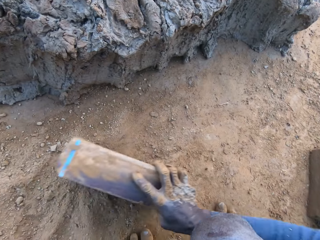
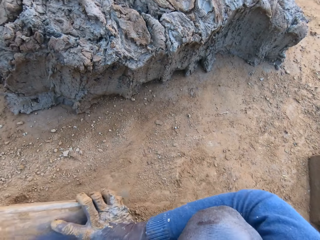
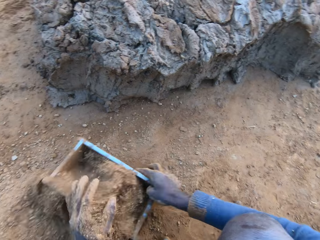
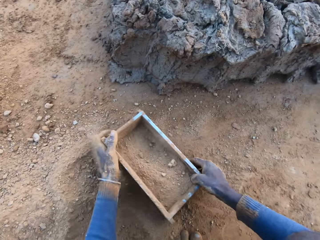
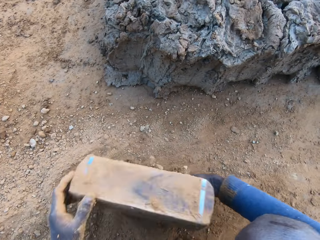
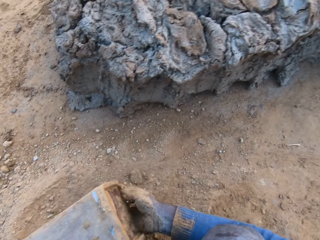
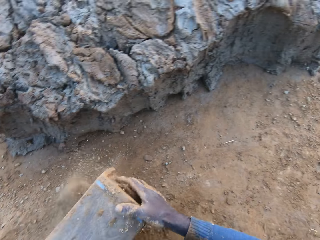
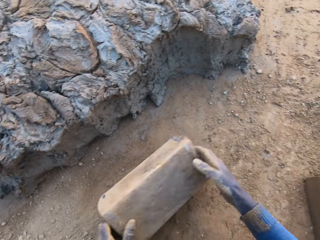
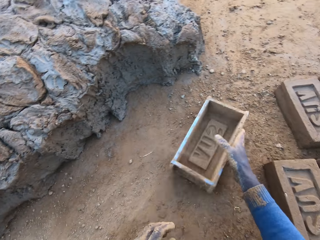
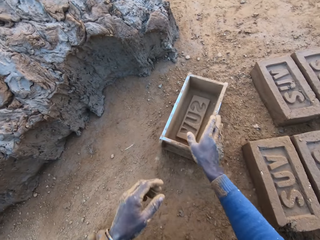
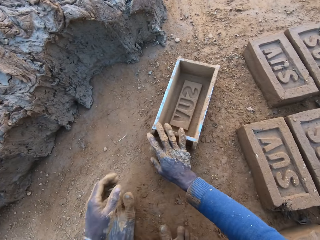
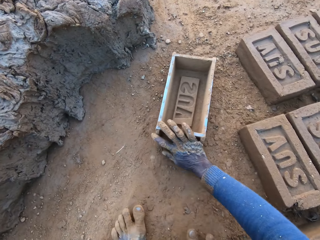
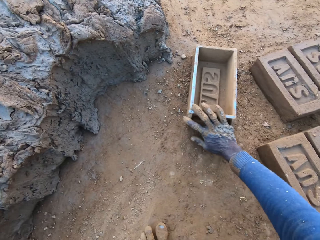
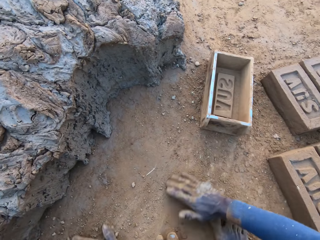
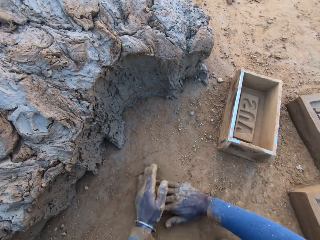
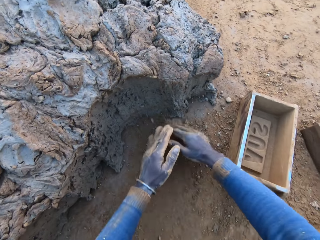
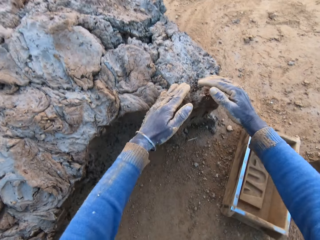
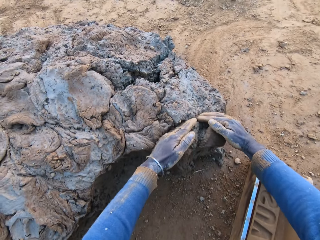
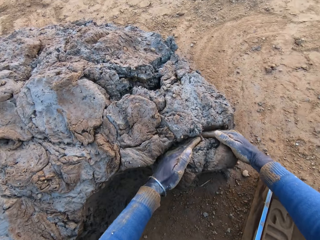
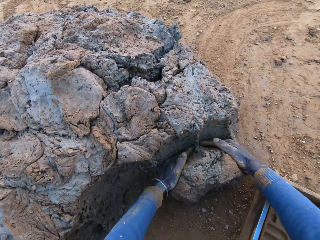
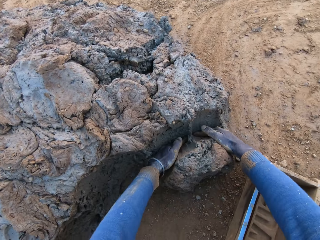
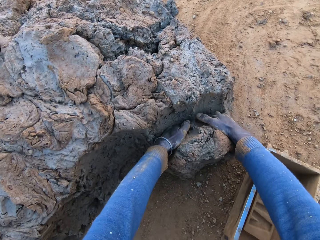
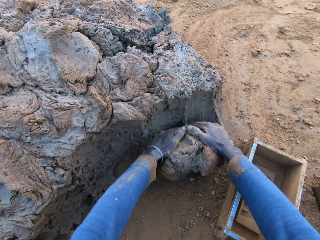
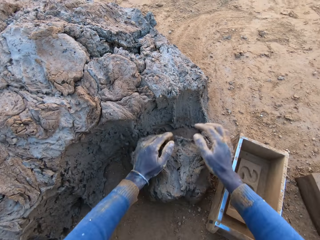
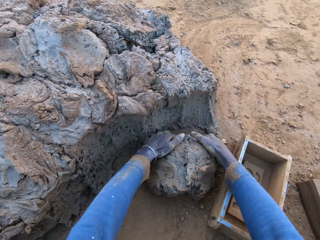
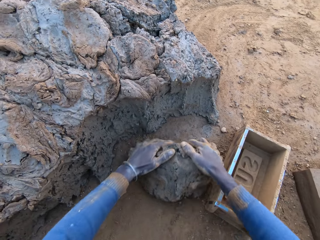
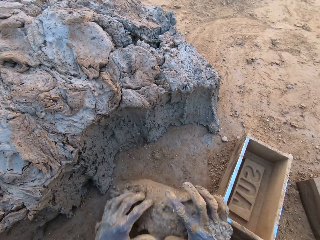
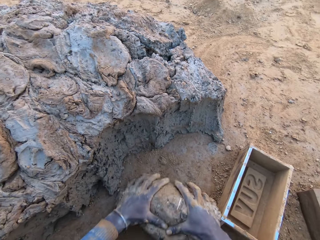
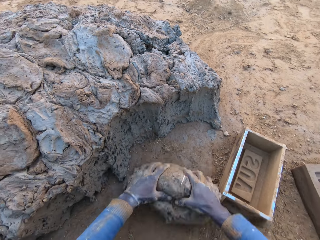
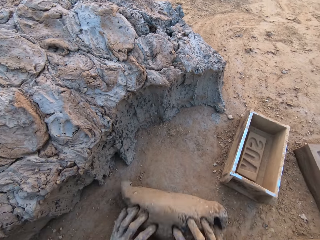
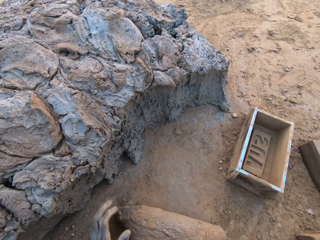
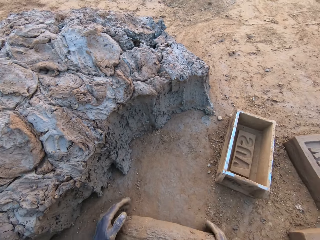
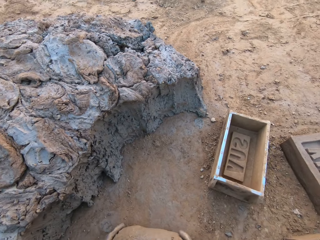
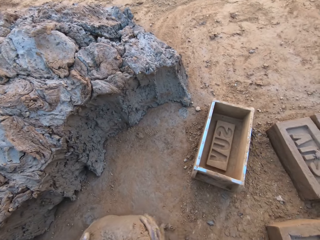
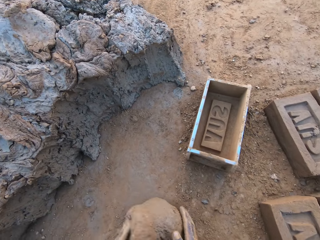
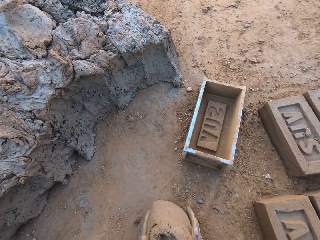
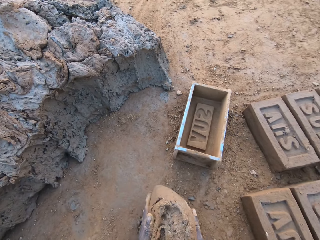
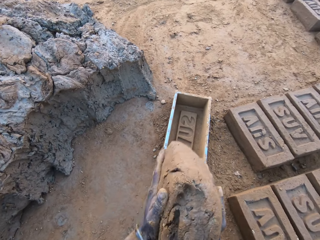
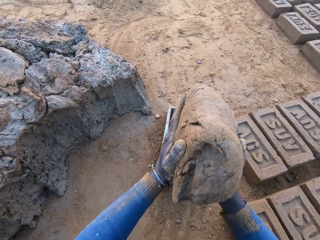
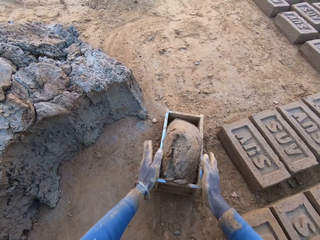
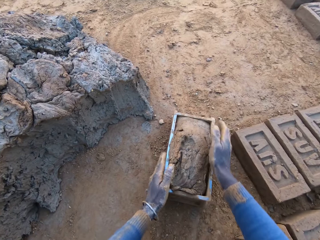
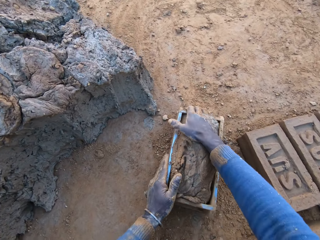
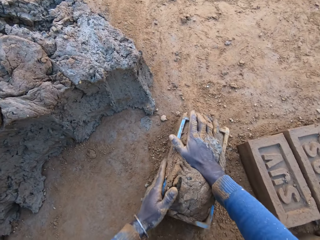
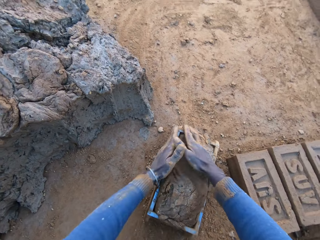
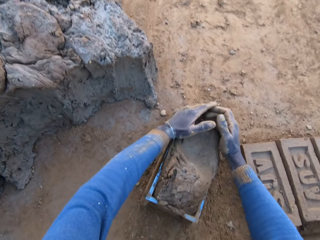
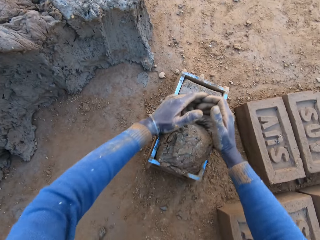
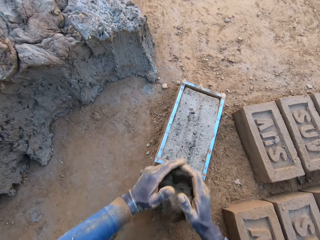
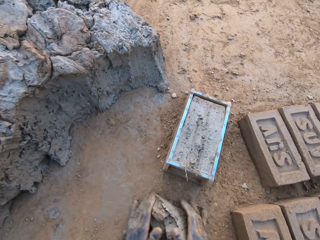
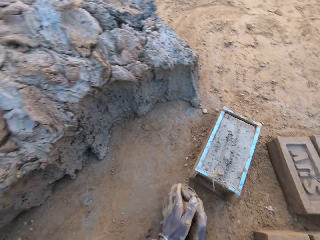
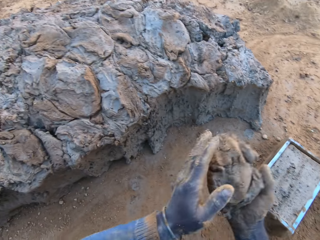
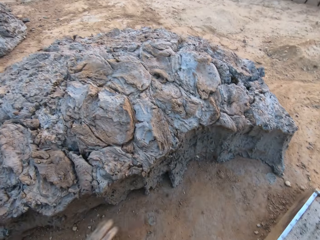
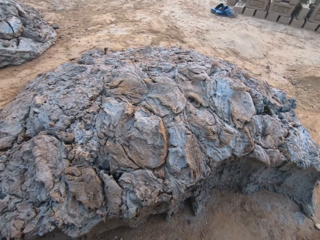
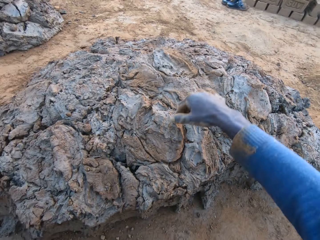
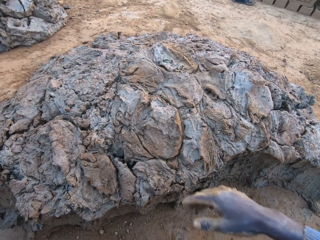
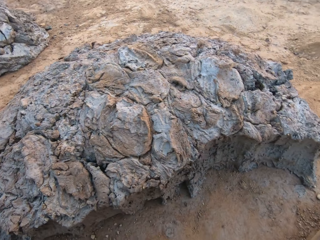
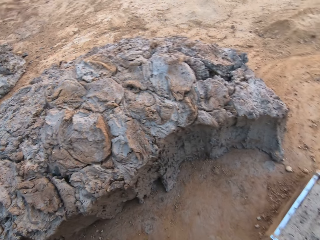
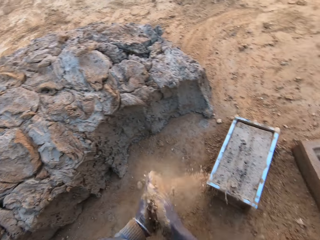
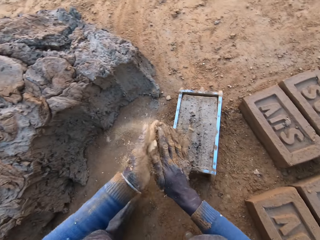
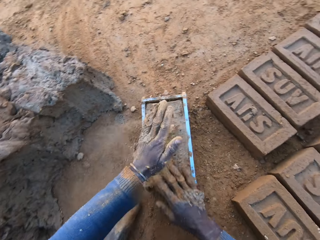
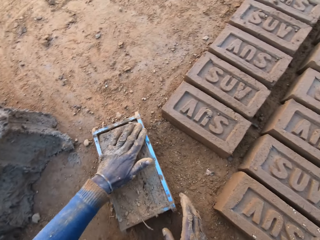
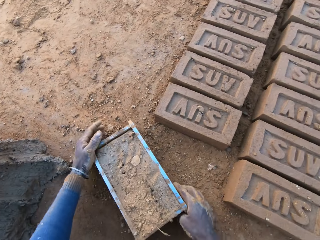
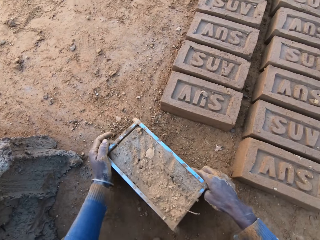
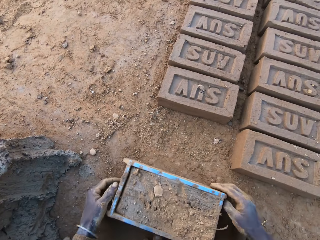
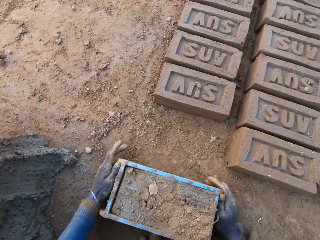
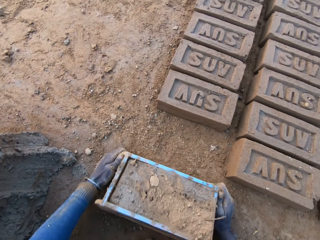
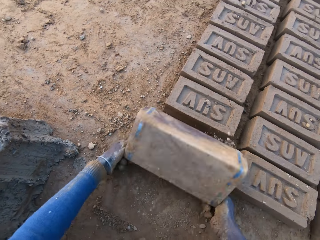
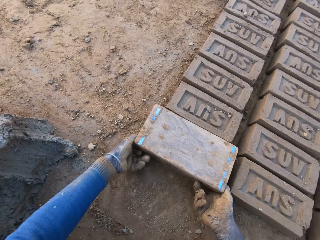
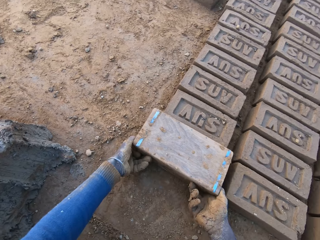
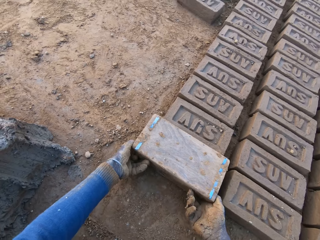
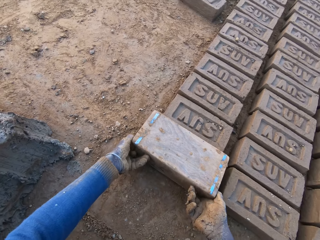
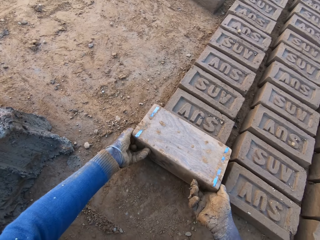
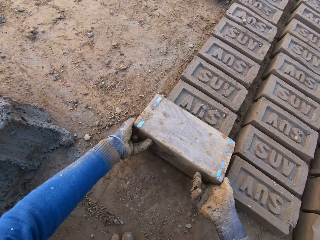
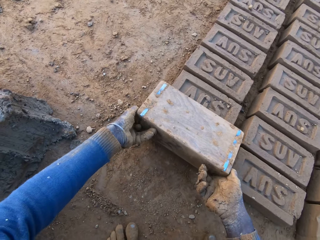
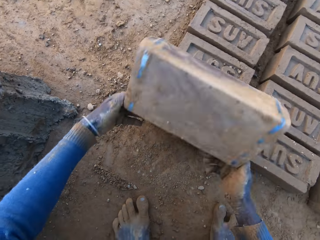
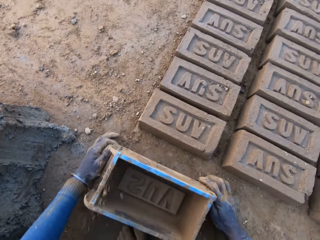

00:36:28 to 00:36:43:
The camera wearer pours sand or soil from the ground into the iron brick mold or brick maker. He collects the soil. He removes the sand from the iron brick mold. He drops the iron brick mold on the ground. He shifts the iron brick mold on the ground with his right hand. He spreads the soil and picks up the clay or concrete. He cuts a portion of the concrete from a heap of concrete with his hands. He mixes the concrete with his hands. He carries the concrete from the ground. He drops the concrete in the iron brick mold. He shakes the brick maker. He removes the excess concrete from the iron brick mold. He drops the excess concrete on the heap of concrete on the ground. He rubs his hands and places a hand on the clay. He holds the brick maker. He shifts the iron brick mold on the ground. He turns the iron brick mold down on the ground. He removes the brick maker from the brick.

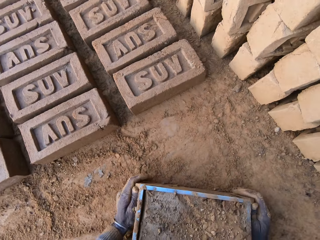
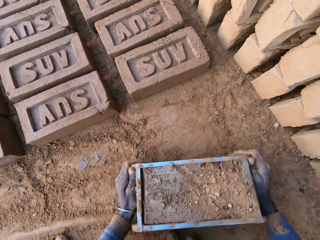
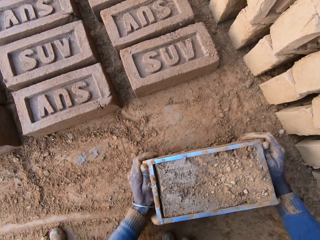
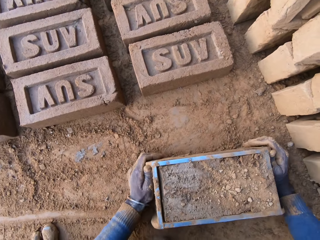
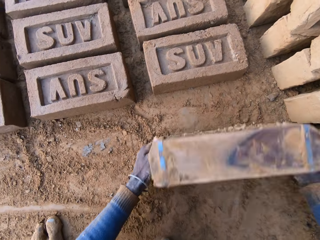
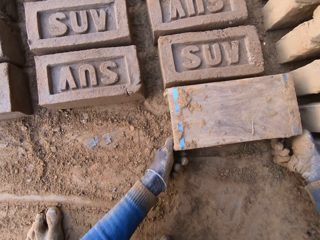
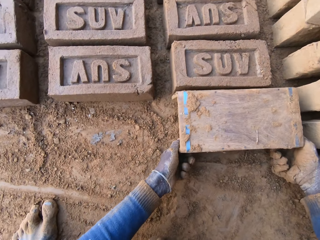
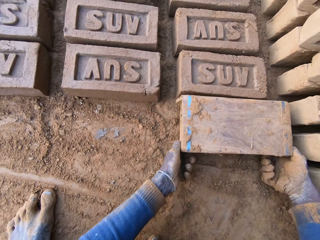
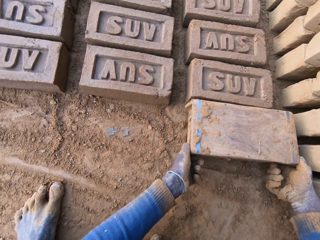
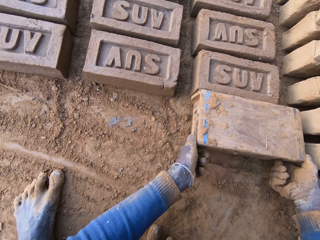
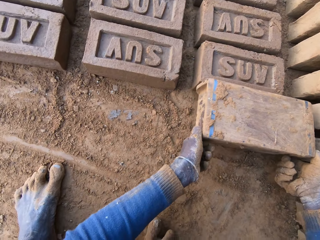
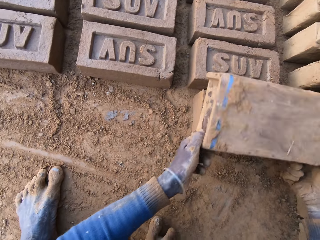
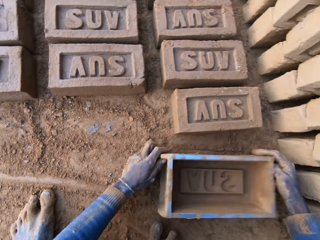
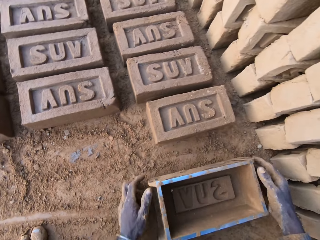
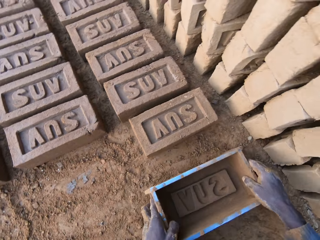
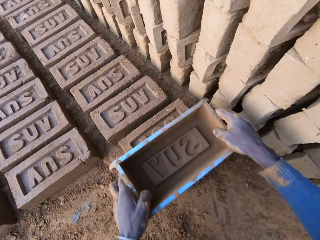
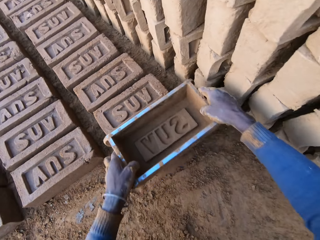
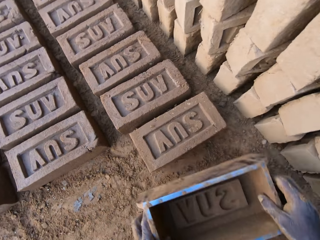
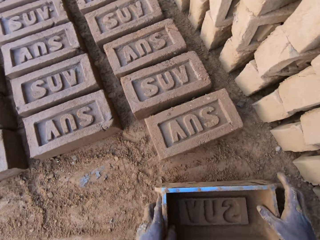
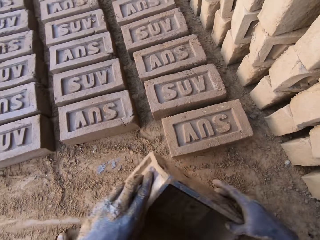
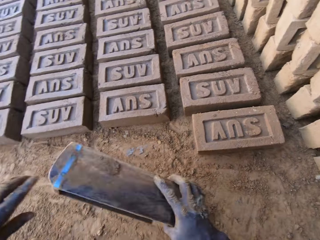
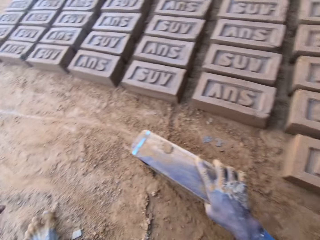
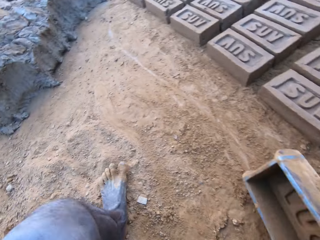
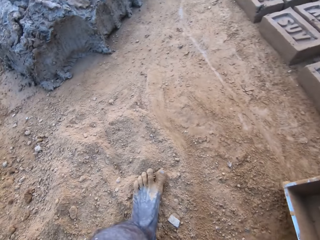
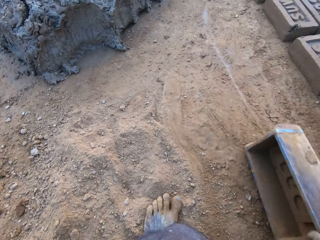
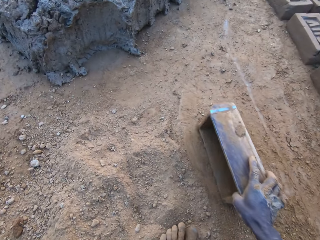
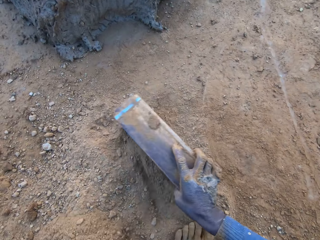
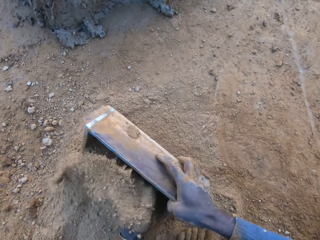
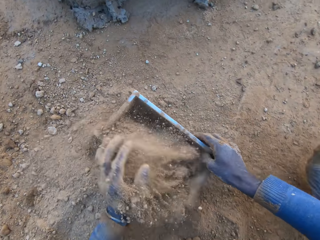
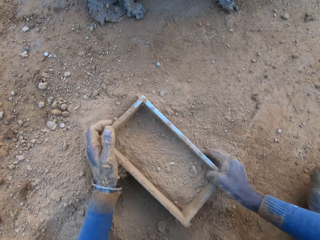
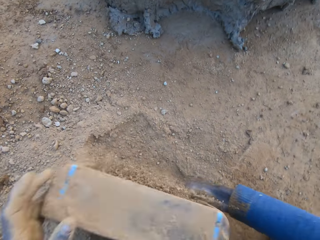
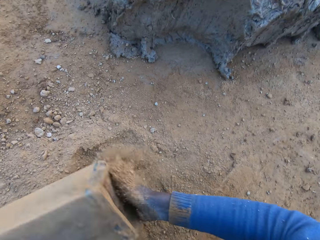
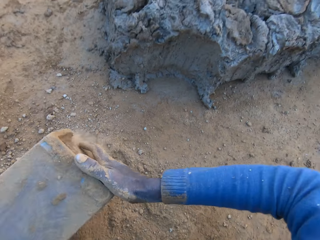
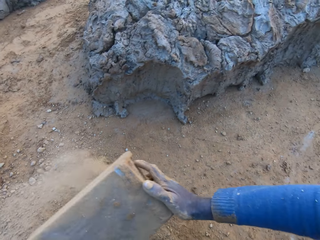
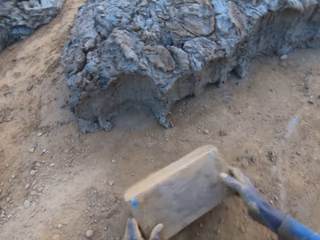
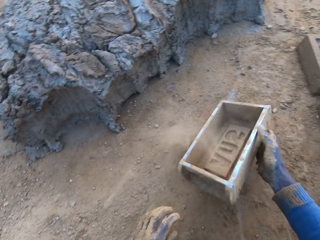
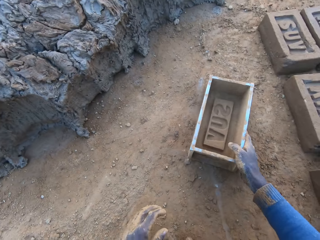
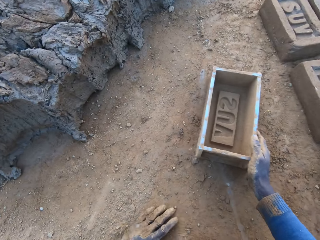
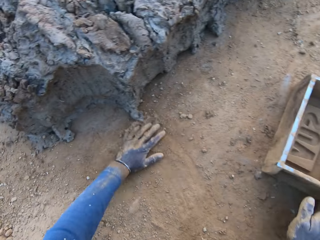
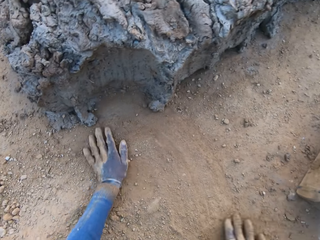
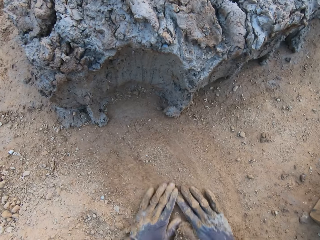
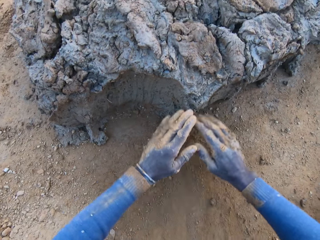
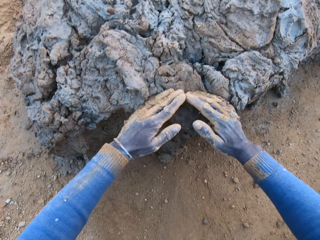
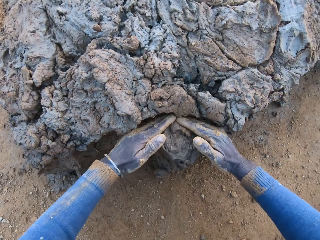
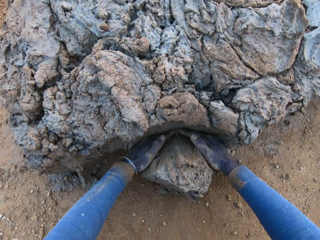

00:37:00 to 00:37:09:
The camera wearer holds the brick maker or iron brick mold. He turns the iron brick mold down on the ground. He removes the brick maker from the brick. He drops the iron brick mold on the ground. He places the iron brick mold on one of the bricks. He drops the iron brick mold on the ground. He collects soil or sand. He moves a distance with the iron brick mold in his right hand. He pours the sand from the ground into the iron brick mold with his right hand. He removes the sand from the iron brick mold. He drops the iron brick mold on the ground. He spreads the soil.
